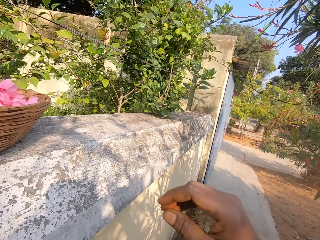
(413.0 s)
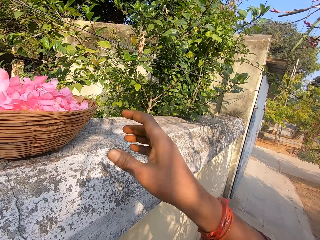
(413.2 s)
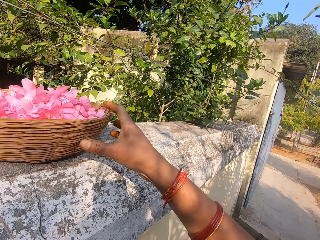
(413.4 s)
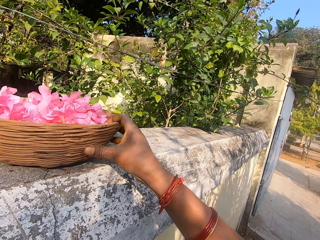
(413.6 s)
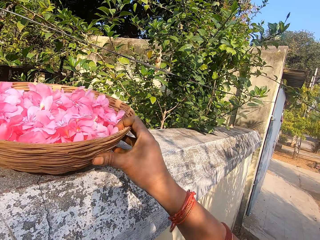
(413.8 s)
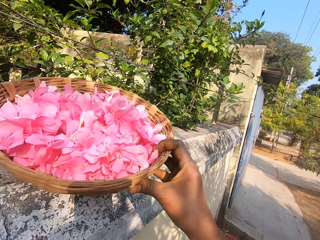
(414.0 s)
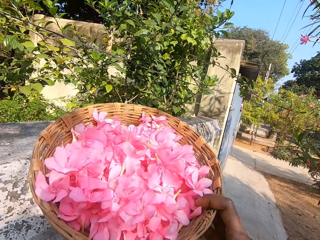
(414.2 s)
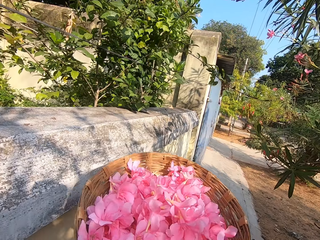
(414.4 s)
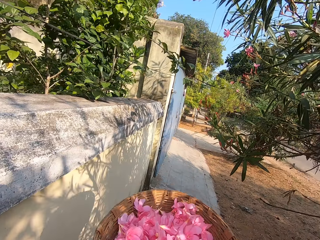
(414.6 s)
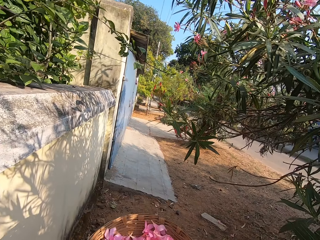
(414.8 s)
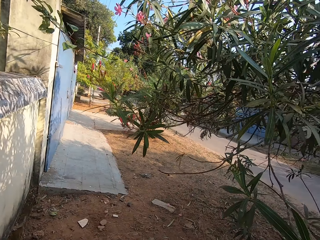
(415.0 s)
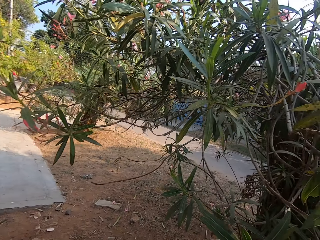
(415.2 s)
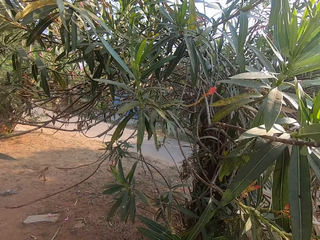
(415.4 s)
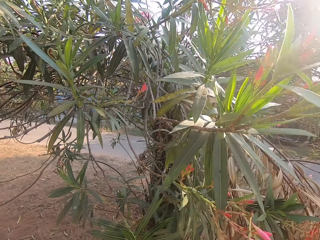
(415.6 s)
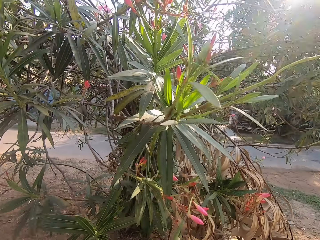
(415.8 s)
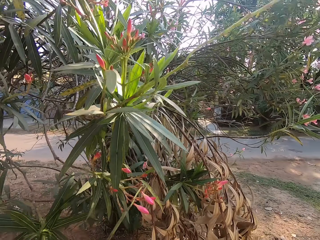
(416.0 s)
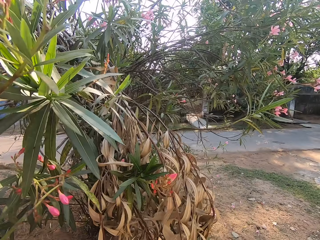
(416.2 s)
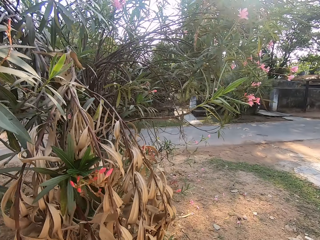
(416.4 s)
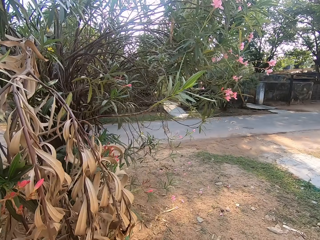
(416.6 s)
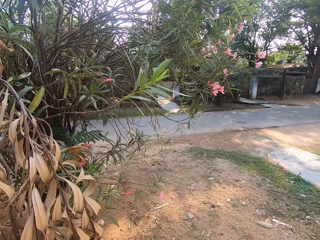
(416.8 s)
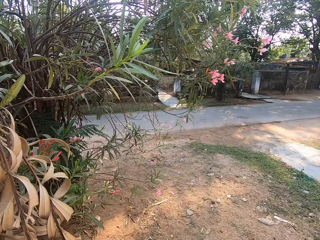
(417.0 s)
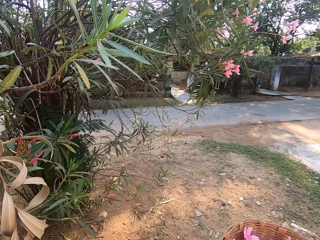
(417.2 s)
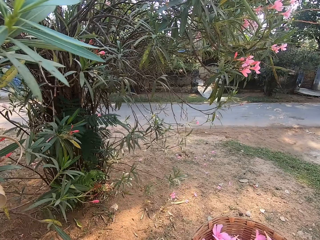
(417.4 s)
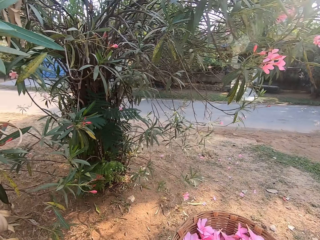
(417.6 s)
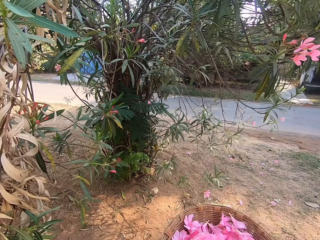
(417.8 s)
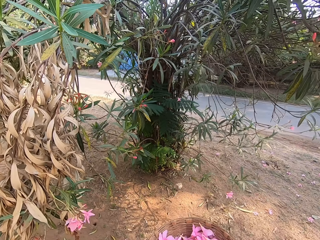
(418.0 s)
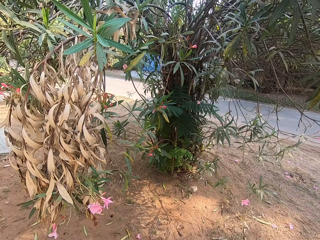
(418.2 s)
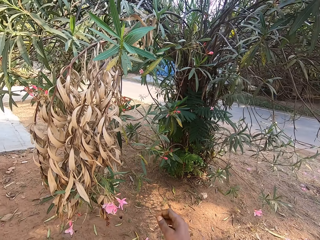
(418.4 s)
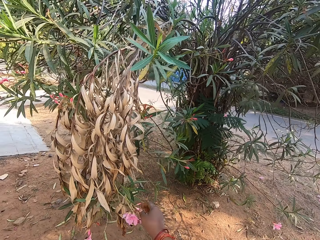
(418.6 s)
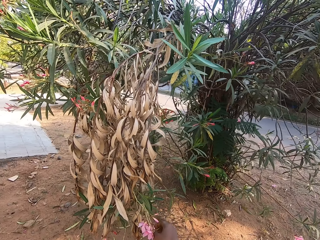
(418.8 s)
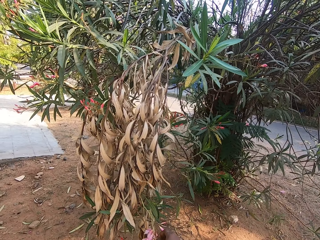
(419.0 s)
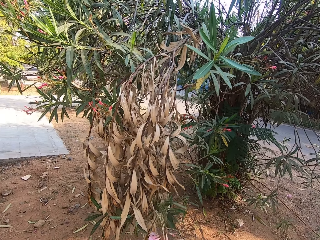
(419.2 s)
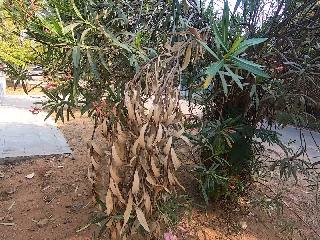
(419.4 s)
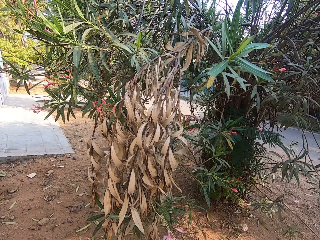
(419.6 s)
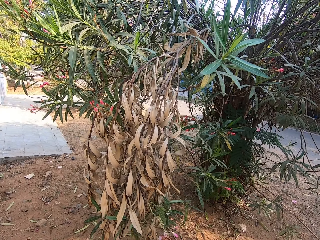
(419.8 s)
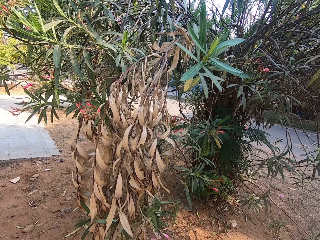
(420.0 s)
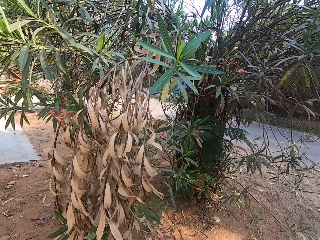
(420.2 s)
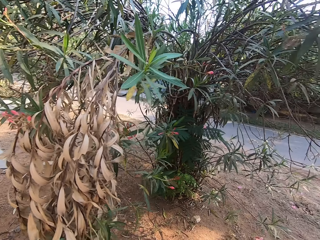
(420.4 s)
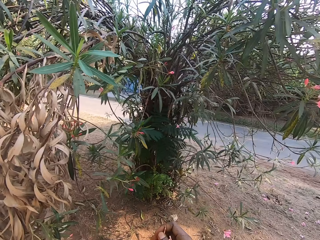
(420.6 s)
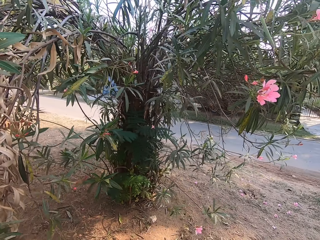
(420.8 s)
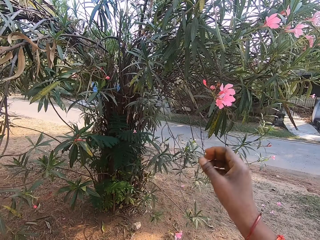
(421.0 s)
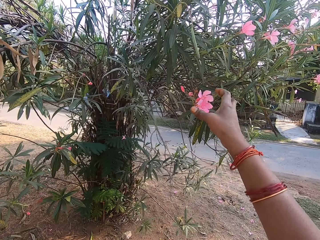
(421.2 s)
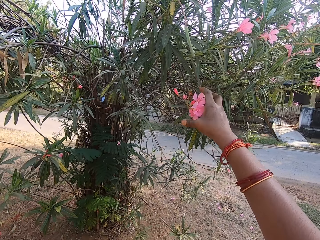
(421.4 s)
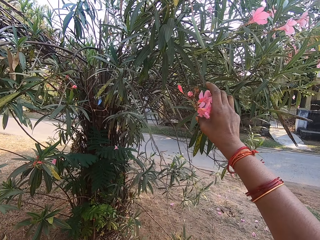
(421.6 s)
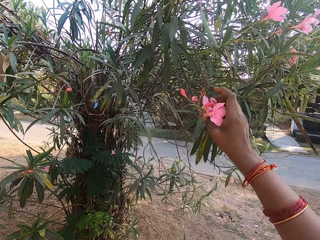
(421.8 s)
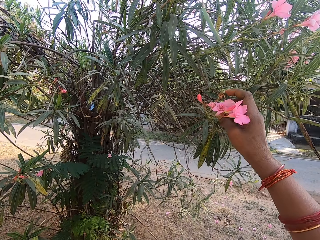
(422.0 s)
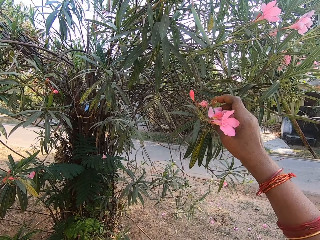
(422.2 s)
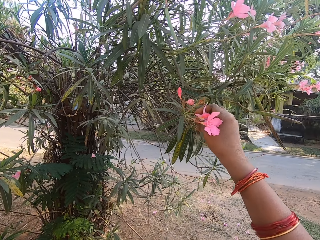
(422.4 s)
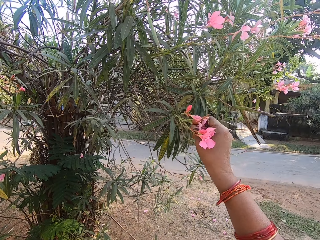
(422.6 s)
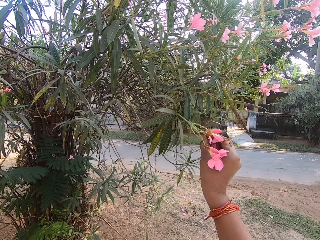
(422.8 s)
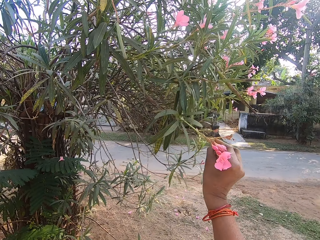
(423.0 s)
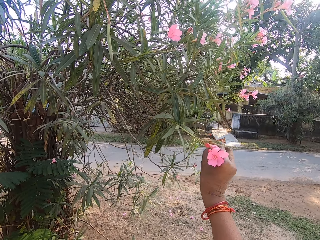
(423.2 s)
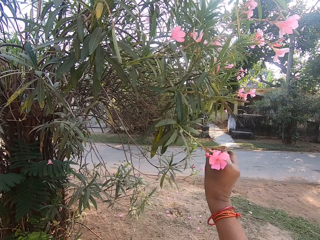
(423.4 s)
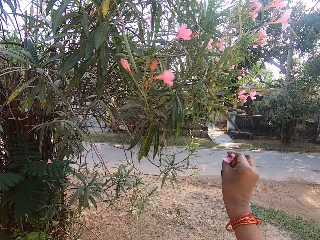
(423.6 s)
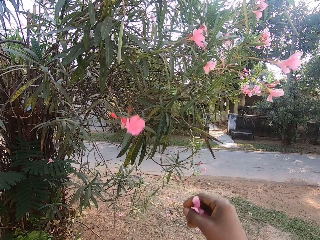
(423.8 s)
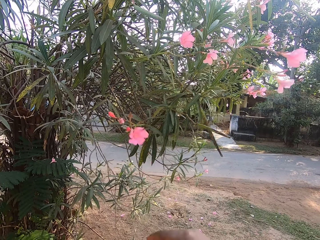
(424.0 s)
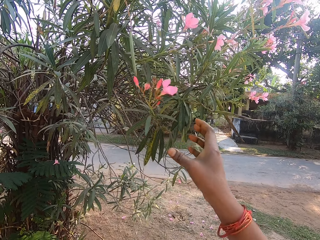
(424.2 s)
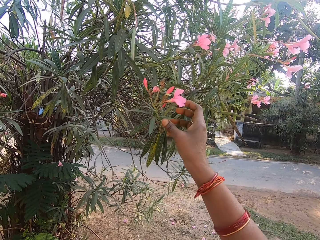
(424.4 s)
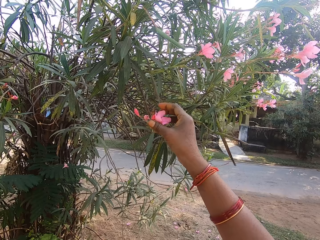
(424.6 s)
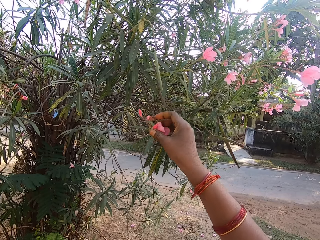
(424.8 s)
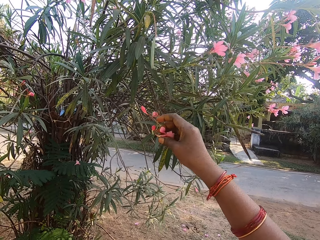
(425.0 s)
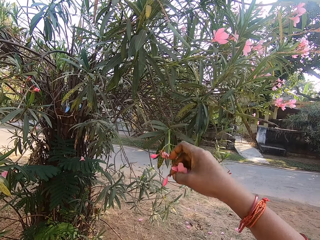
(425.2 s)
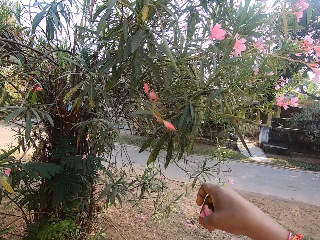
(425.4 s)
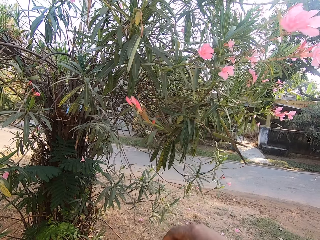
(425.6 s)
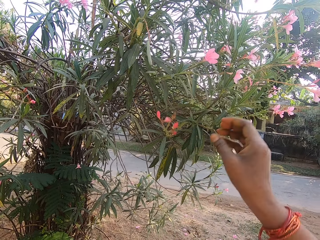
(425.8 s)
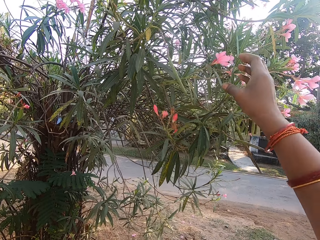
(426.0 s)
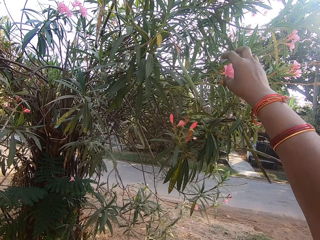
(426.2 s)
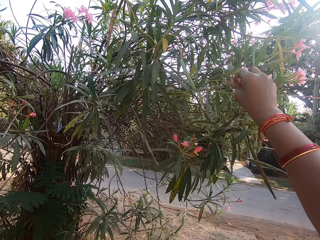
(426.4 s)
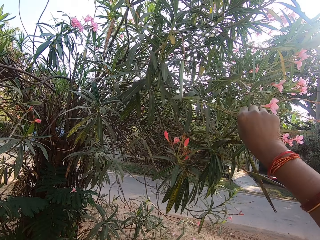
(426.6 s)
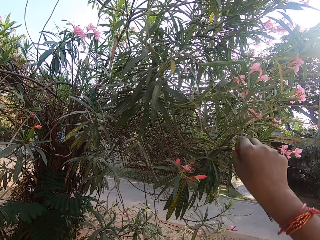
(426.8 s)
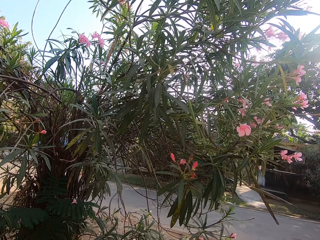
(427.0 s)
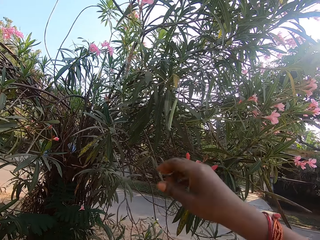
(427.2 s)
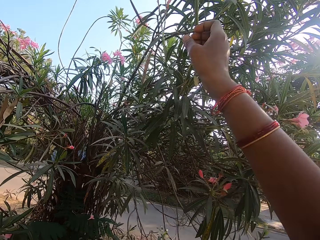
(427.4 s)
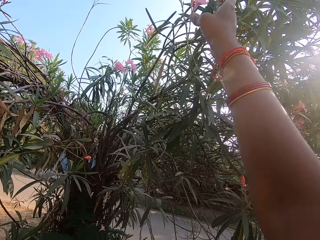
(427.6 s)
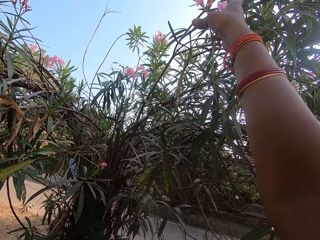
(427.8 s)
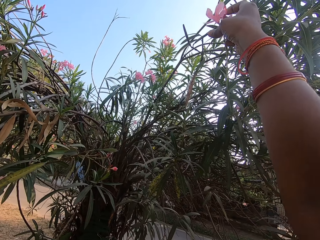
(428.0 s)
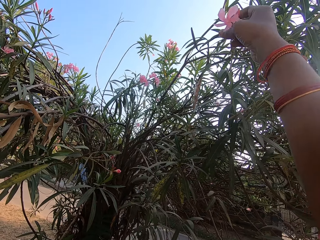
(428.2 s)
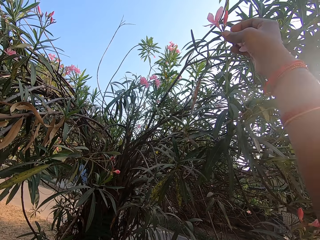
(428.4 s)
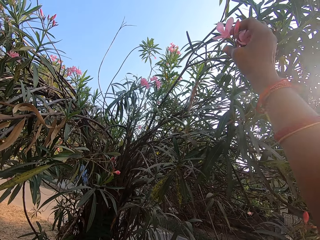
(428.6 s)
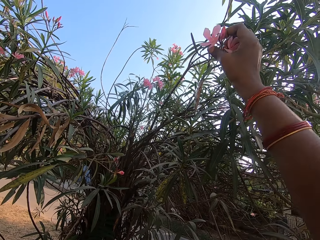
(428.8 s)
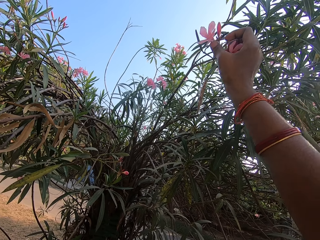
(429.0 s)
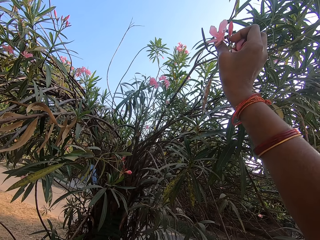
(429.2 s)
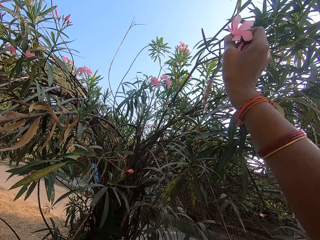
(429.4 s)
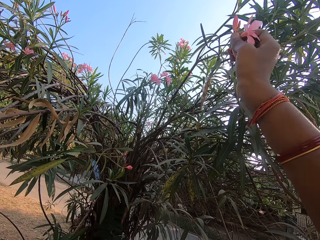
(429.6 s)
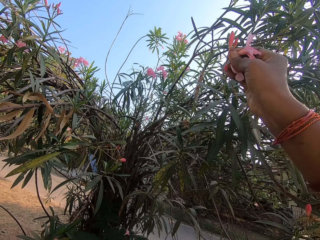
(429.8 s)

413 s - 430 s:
The camera wearer picks up the basket. She turns around and walks around. She plucks a flower with her hand. She drops the flowers in the basket.

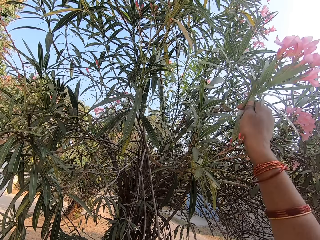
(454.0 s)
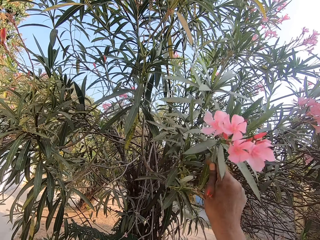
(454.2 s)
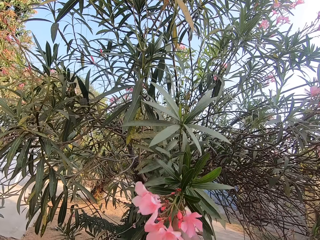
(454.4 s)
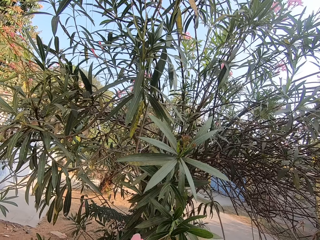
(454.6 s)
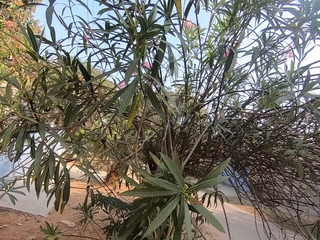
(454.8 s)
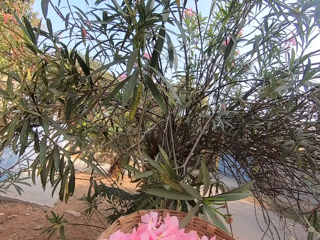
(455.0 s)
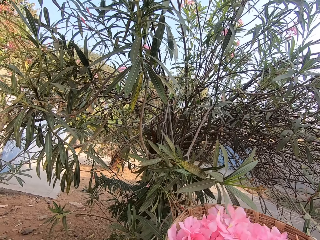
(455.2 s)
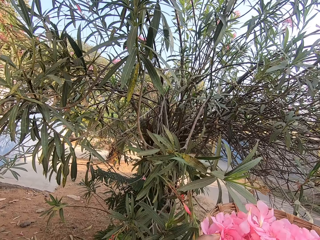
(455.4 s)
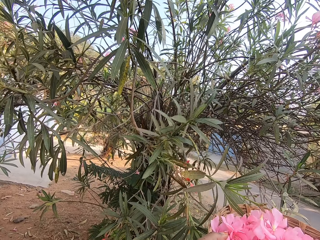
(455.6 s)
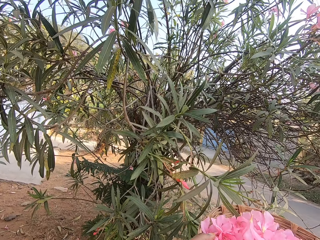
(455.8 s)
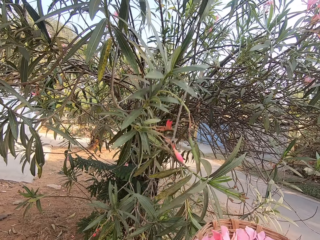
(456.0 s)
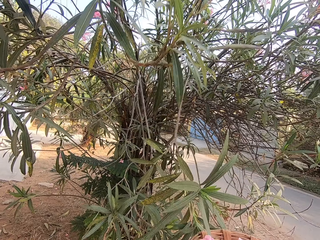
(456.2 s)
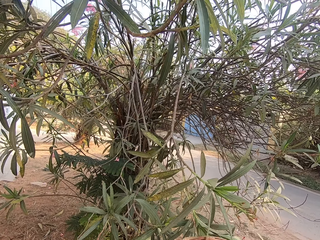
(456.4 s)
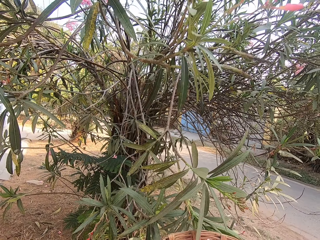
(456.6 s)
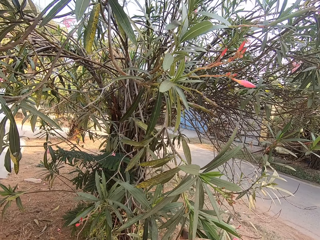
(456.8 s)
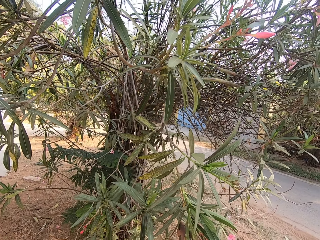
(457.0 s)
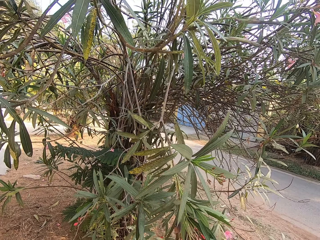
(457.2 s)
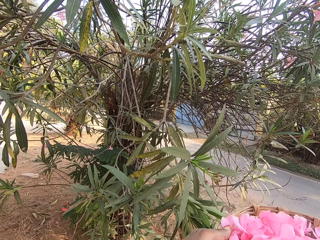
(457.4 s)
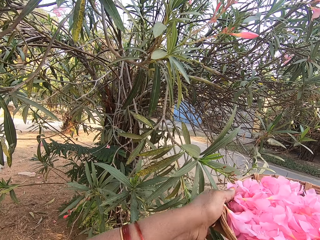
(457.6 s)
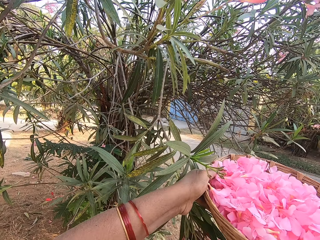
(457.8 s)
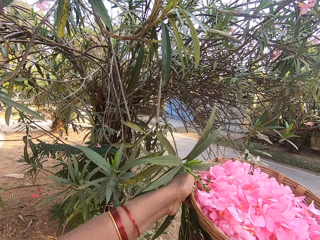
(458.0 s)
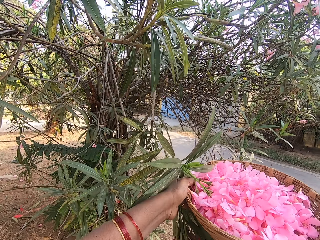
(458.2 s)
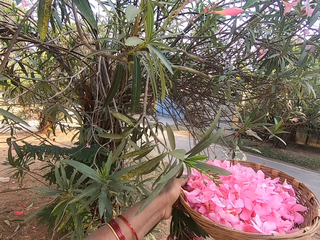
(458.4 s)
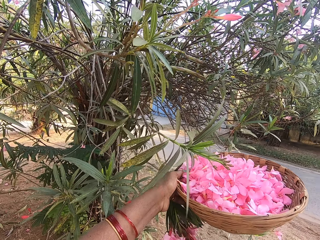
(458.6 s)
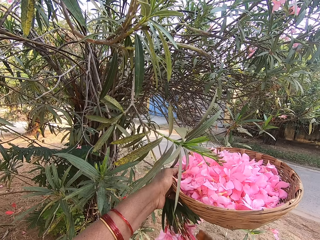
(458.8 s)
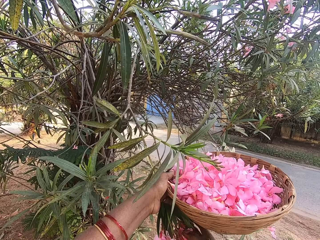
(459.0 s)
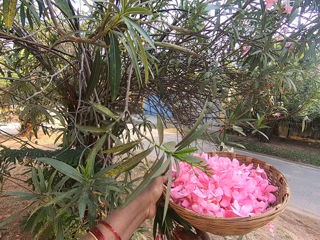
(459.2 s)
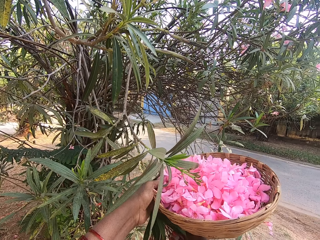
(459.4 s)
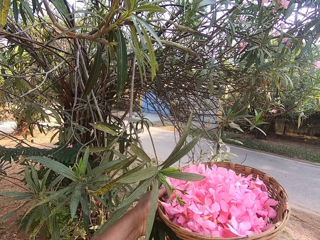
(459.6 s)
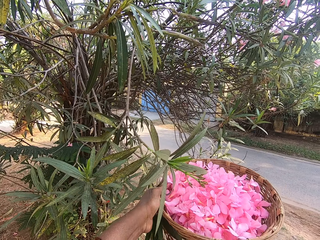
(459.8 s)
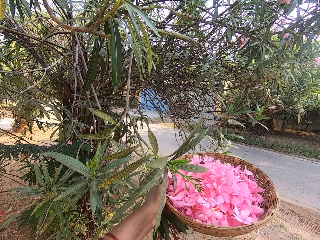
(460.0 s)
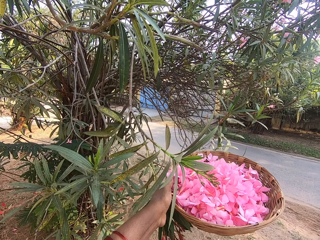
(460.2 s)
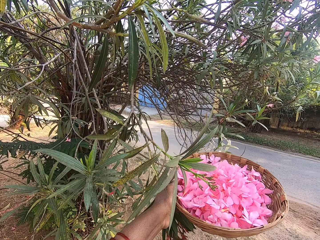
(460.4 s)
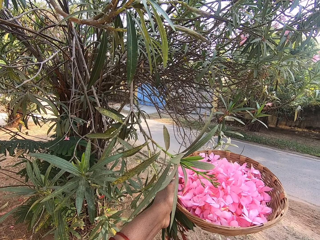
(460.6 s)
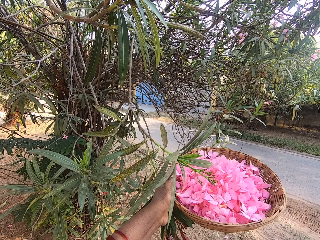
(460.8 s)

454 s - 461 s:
The camera wearer lifts the basket up.
